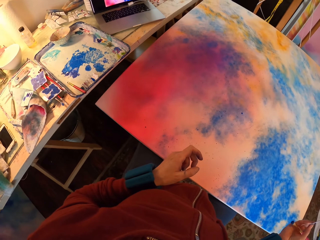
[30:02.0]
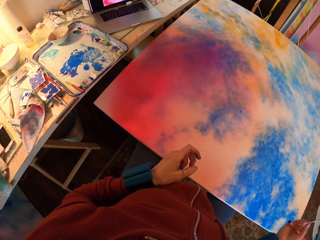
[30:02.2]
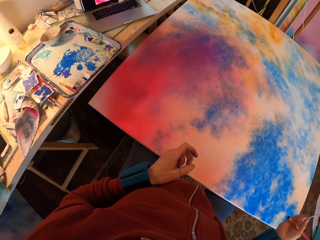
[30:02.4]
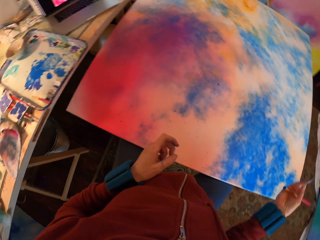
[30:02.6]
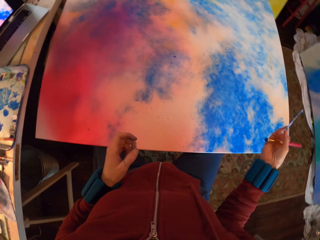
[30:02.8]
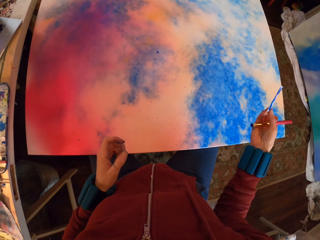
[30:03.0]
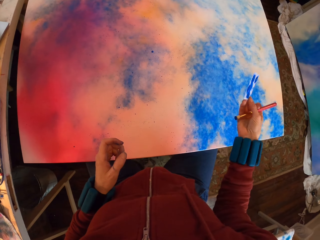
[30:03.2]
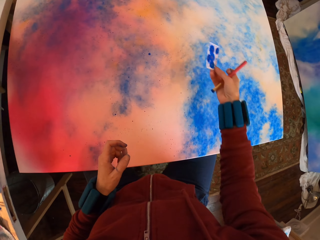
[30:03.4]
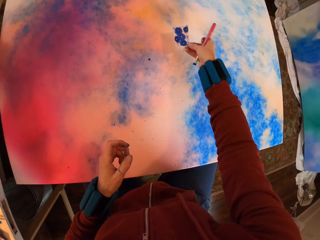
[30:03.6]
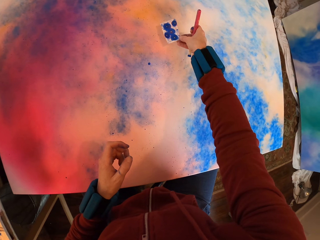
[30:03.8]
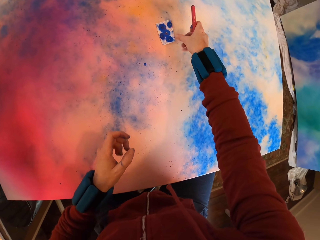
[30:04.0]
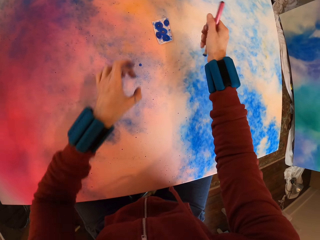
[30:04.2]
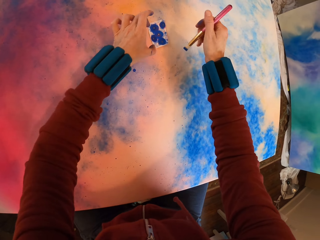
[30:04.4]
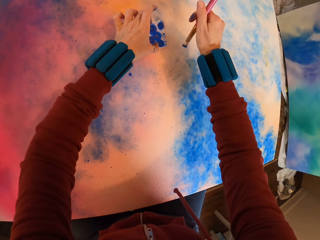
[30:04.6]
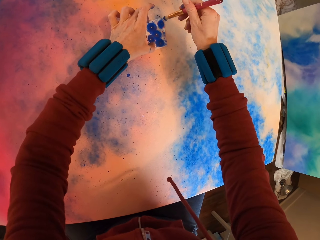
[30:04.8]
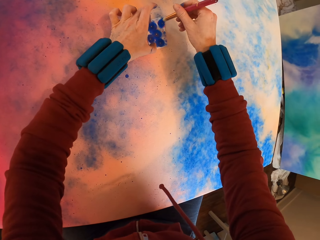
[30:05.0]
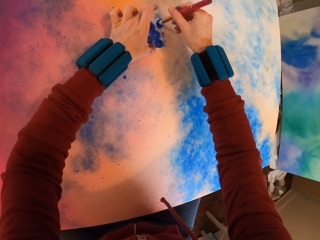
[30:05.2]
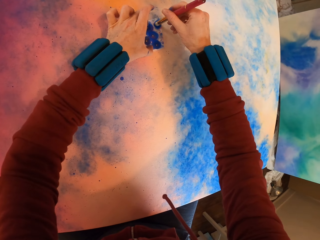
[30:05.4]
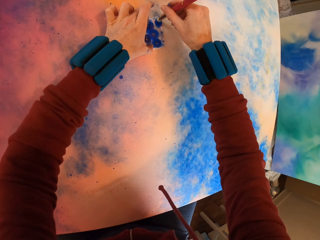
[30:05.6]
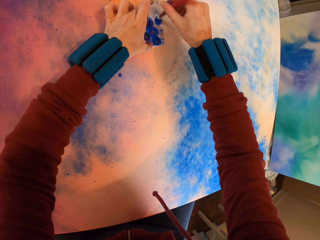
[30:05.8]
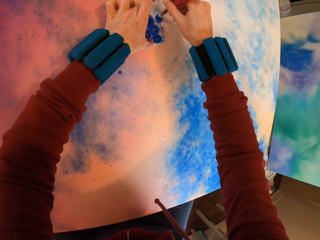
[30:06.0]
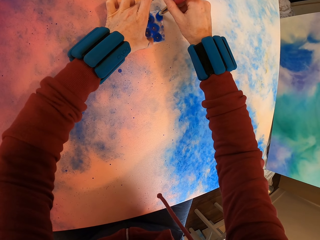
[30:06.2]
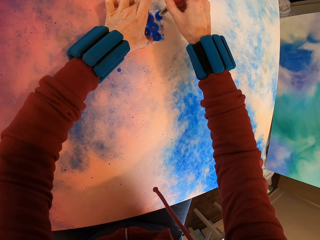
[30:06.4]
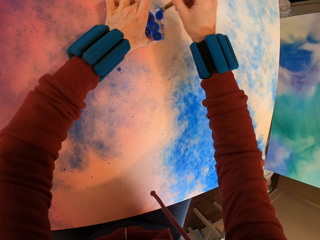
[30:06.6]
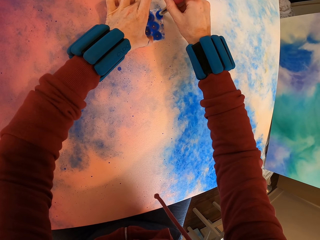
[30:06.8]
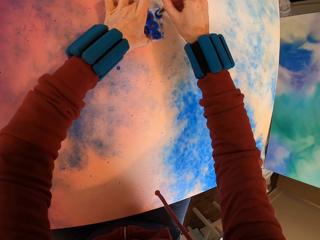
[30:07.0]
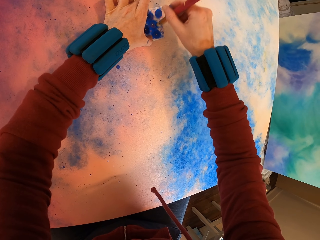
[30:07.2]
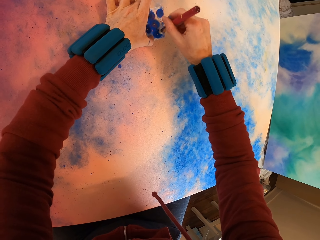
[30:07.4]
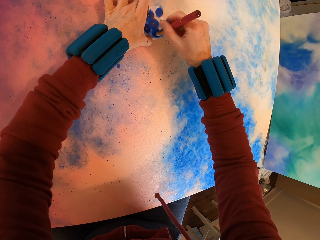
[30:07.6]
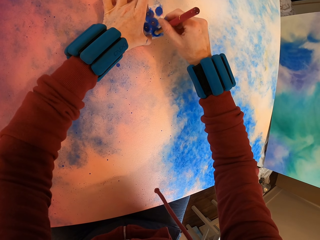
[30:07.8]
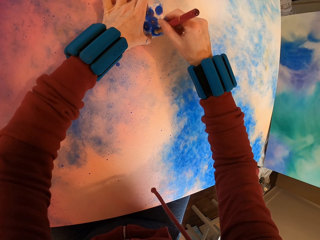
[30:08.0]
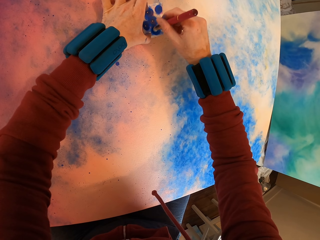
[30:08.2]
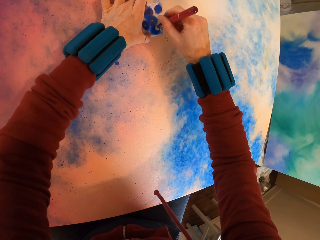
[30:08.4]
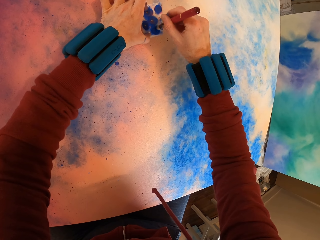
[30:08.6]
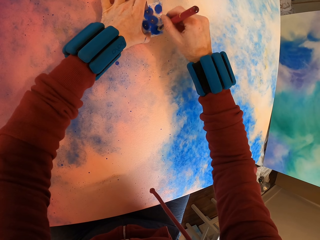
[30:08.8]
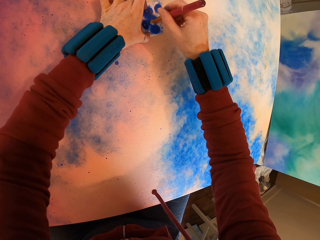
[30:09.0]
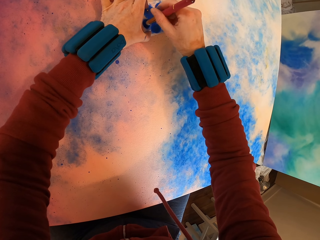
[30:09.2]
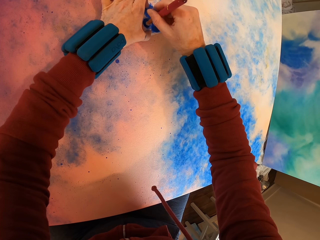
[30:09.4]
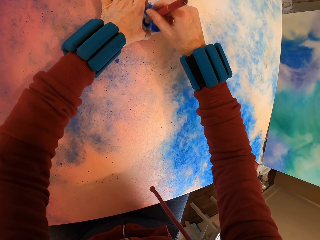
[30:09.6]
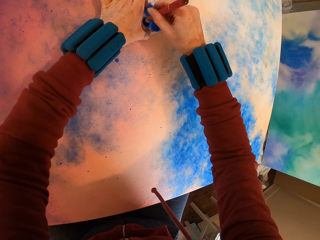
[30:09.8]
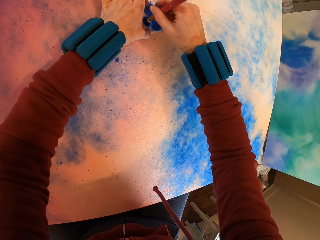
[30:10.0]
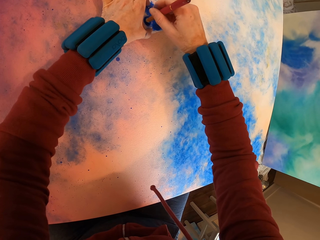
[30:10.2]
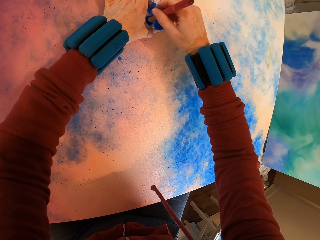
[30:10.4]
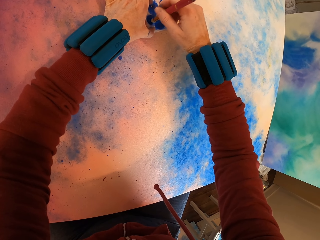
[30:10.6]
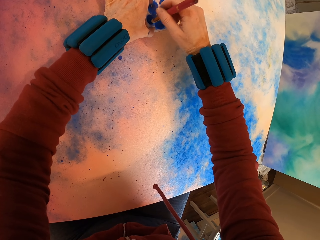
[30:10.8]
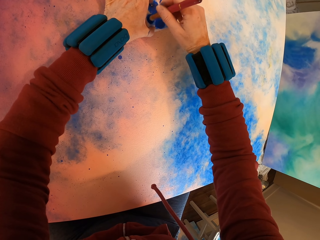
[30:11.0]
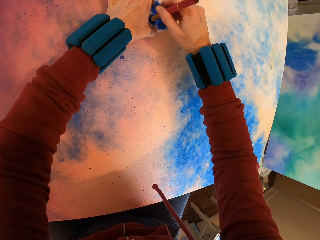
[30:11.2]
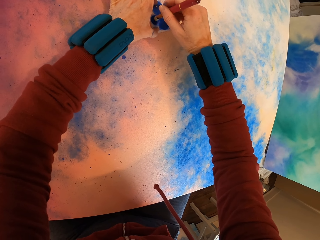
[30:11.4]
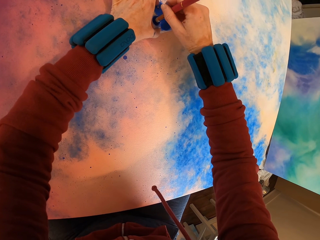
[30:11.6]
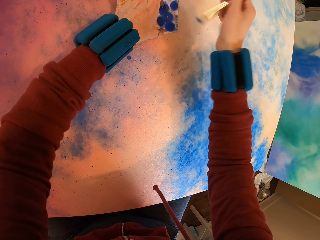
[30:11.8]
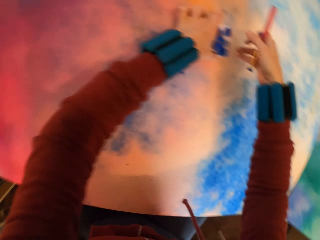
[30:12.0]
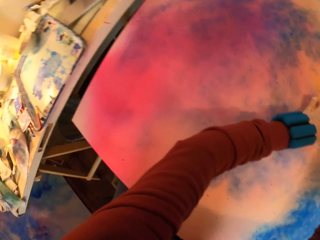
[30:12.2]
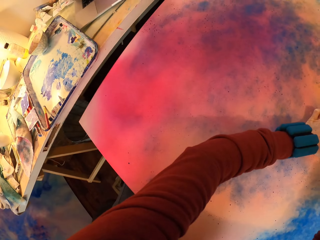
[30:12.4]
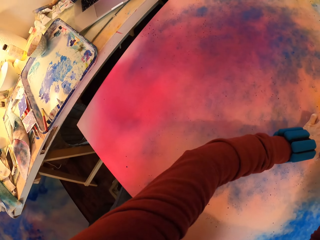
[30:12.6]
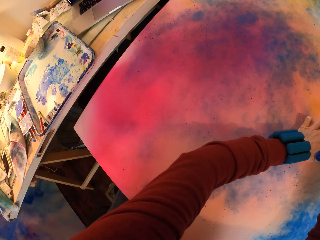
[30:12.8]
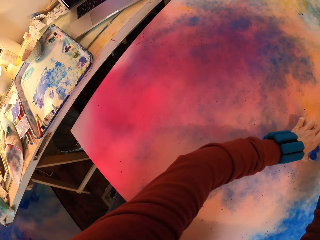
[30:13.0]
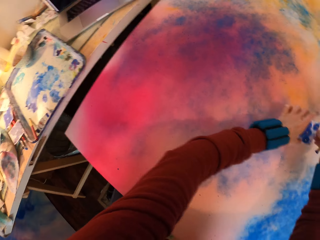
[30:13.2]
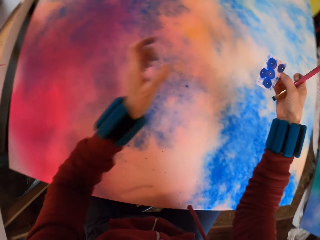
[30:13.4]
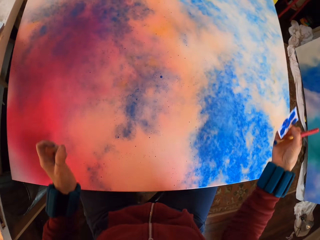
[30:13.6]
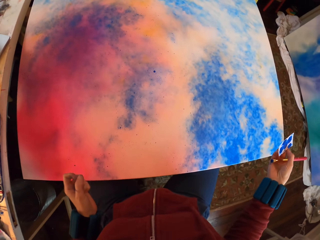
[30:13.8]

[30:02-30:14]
The camera wearer paints the canvas. They press the watercolor paper on the painting with a brush.

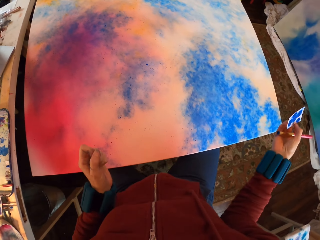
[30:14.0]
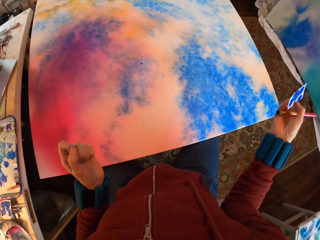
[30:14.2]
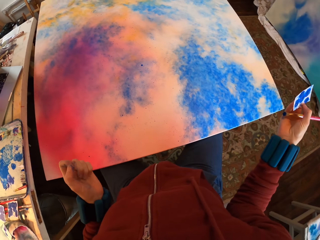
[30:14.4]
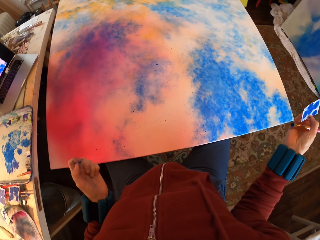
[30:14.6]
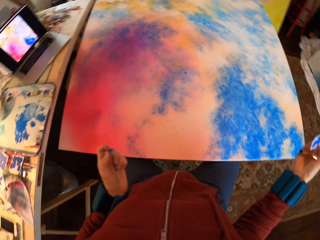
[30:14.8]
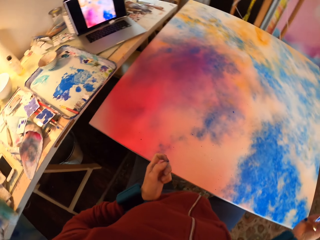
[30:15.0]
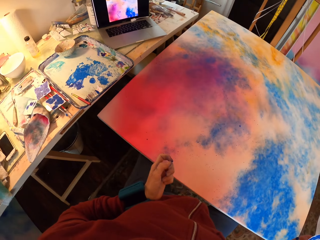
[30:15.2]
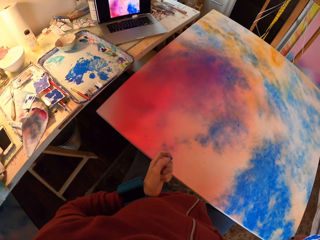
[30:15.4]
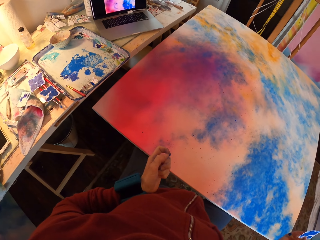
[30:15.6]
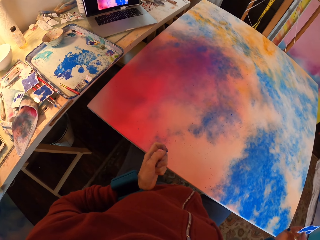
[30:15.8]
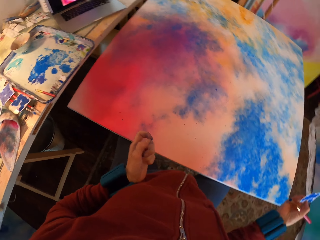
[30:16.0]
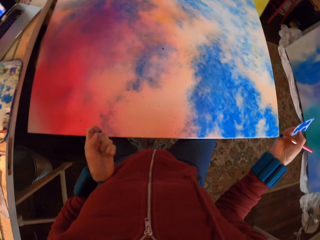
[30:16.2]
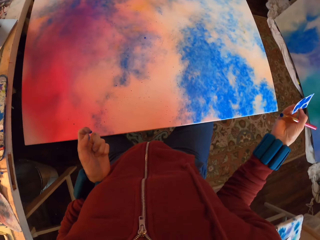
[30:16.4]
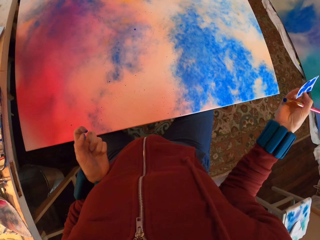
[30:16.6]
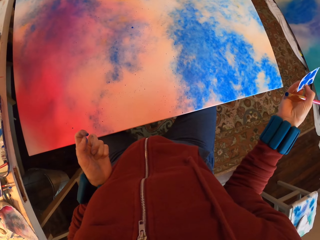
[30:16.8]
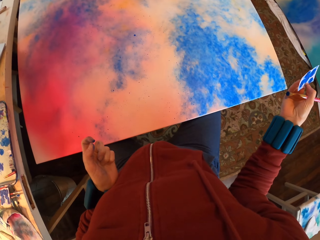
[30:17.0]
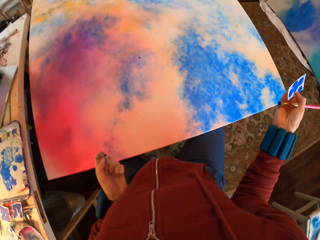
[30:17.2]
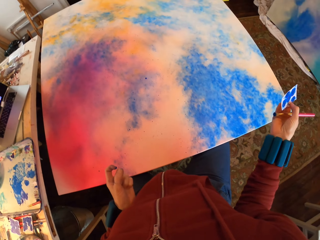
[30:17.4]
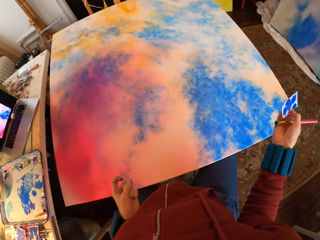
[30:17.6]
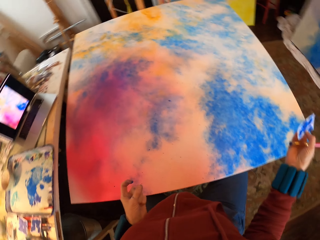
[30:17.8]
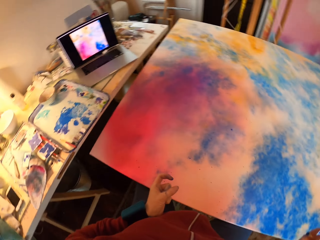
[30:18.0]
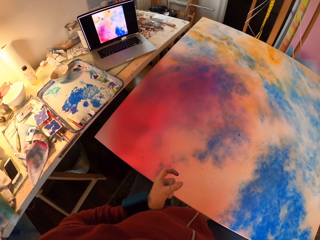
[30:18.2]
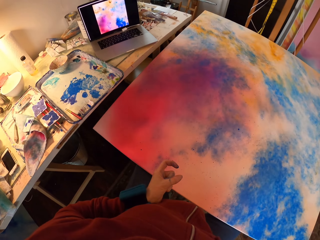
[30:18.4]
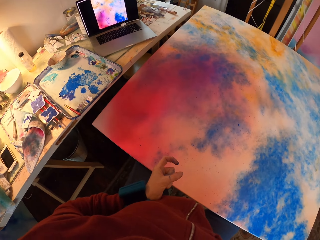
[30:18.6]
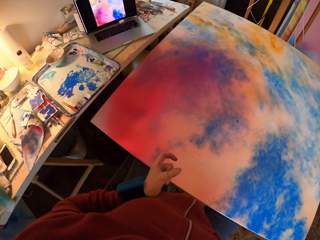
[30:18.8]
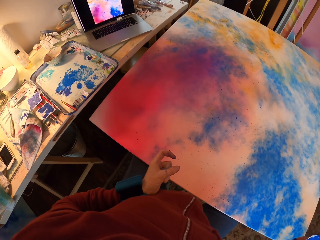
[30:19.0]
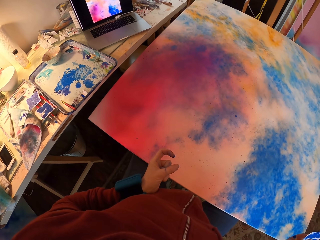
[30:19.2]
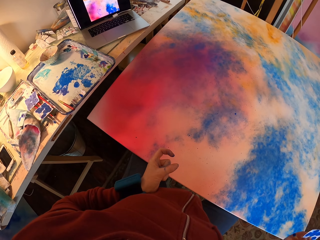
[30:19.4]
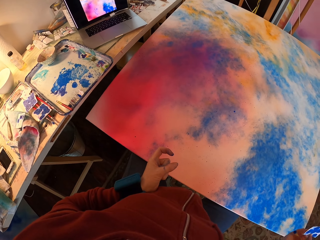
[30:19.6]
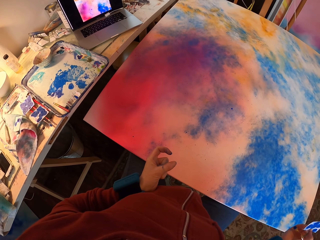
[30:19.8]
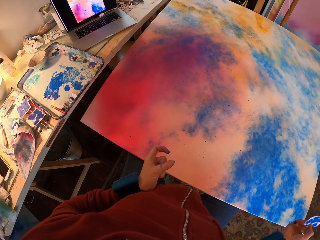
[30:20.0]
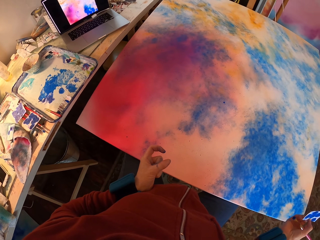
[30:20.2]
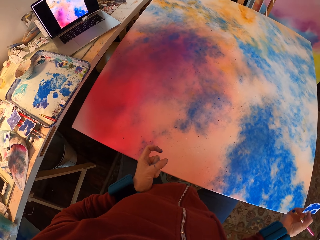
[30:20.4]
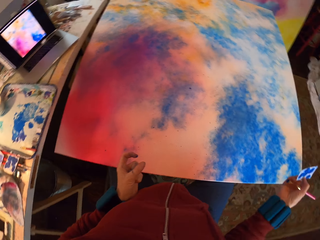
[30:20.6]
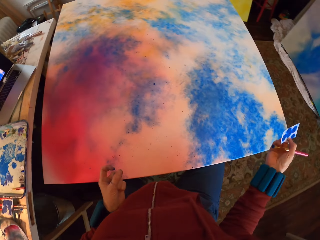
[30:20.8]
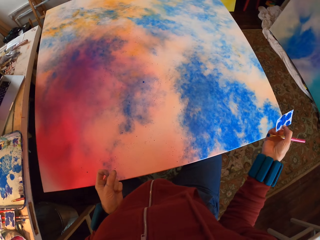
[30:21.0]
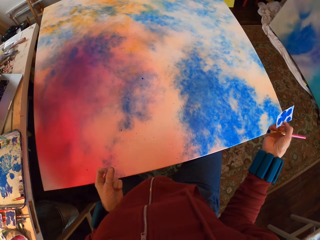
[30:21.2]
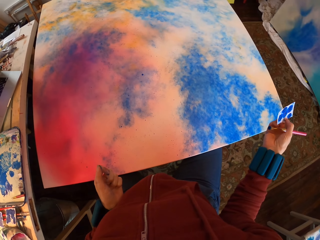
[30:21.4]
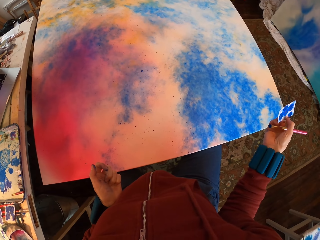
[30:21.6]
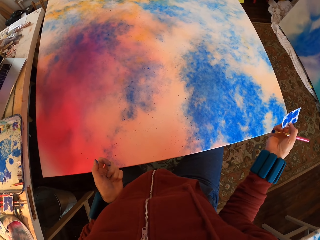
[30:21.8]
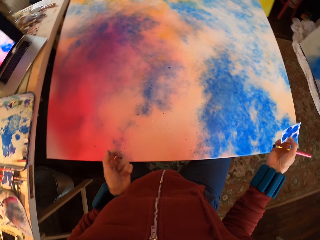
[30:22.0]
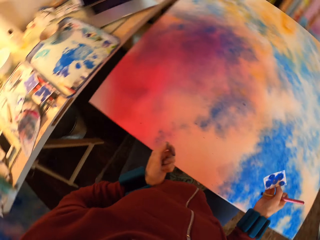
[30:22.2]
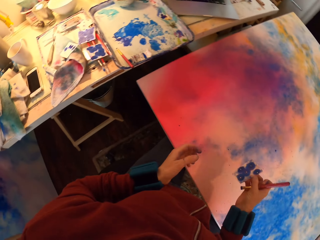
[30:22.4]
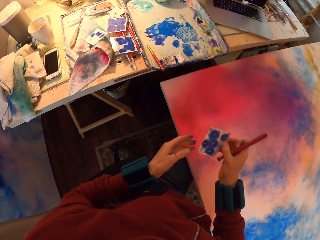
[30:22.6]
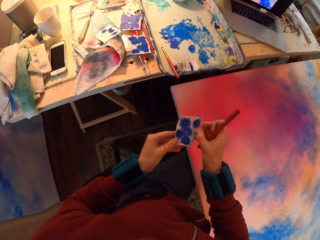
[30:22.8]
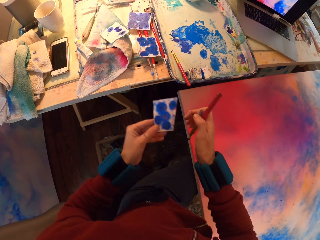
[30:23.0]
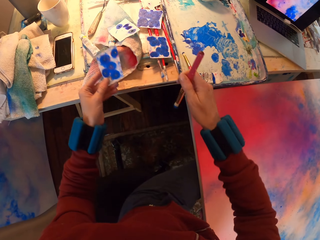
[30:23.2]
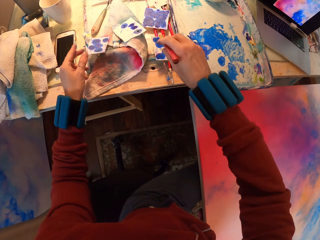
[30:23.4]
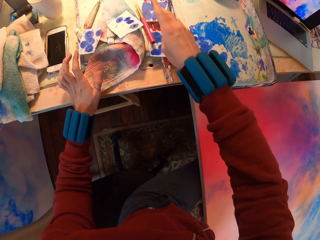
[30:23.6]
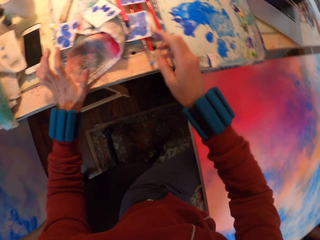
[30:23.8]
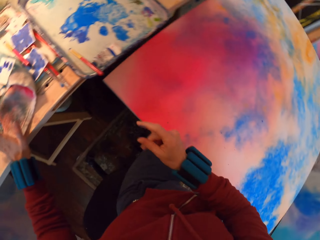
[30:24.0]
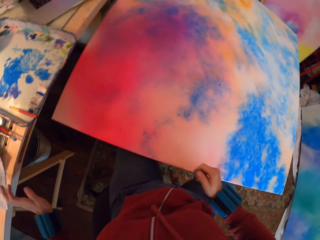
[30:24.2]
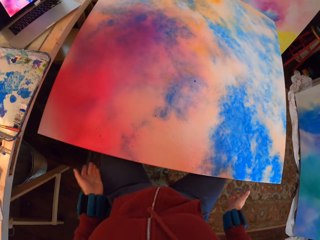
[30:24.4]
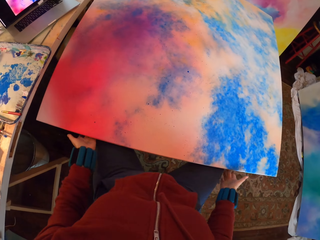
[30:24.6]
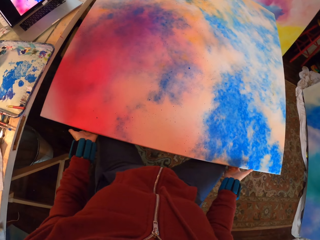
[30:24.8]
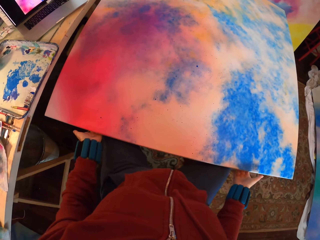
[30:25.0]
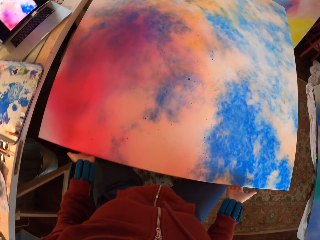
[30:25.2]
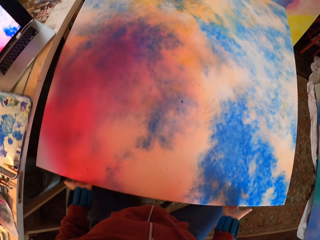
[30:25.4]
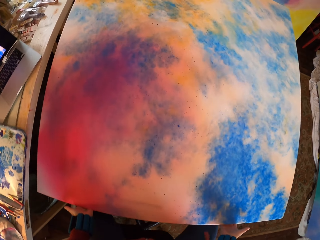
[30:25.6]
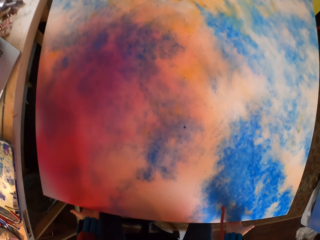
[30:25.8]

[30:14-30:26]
The camera wearer looks around. They place the watercolor paper on the table and place the paint brush on the table.
